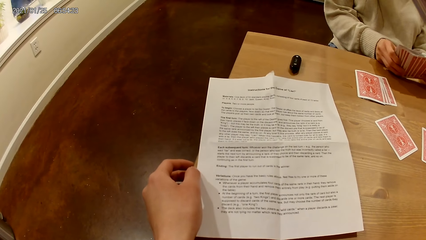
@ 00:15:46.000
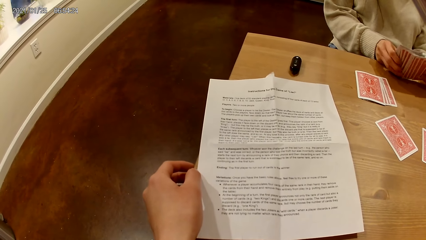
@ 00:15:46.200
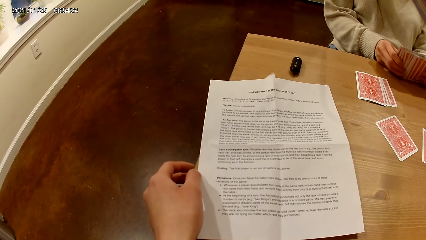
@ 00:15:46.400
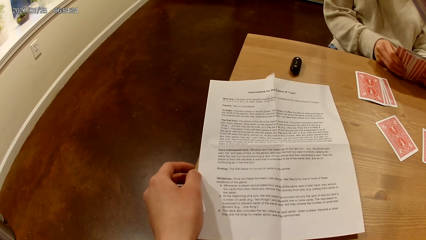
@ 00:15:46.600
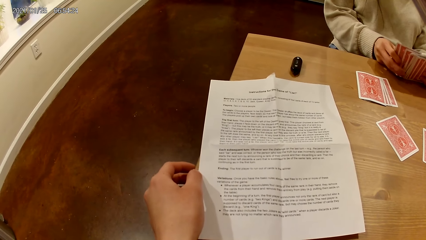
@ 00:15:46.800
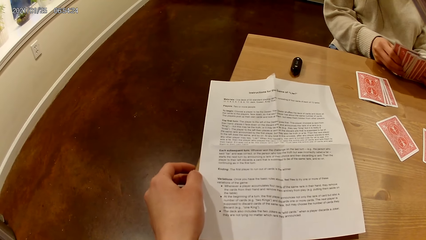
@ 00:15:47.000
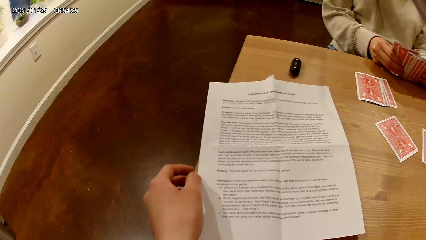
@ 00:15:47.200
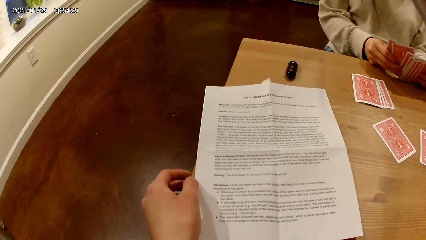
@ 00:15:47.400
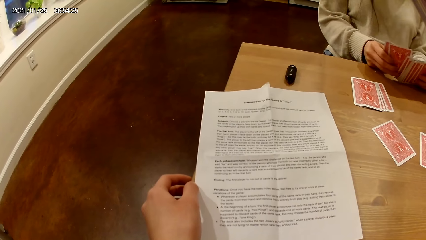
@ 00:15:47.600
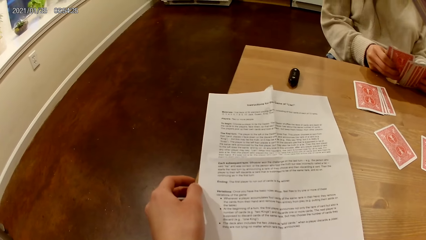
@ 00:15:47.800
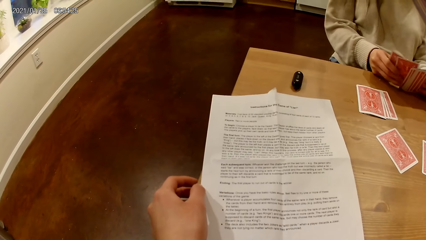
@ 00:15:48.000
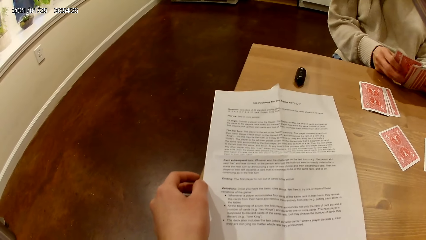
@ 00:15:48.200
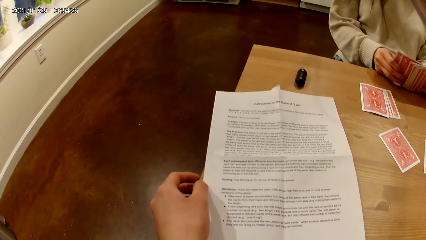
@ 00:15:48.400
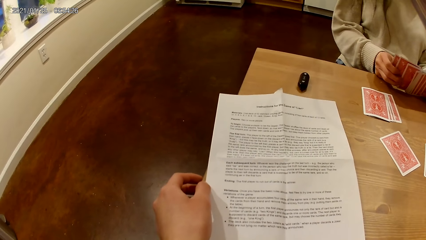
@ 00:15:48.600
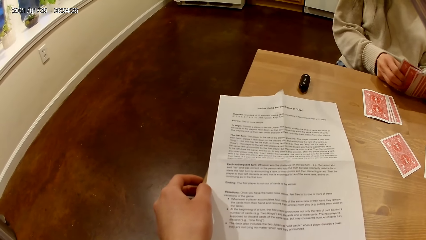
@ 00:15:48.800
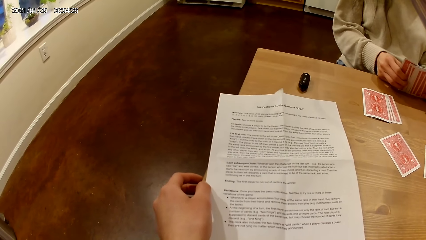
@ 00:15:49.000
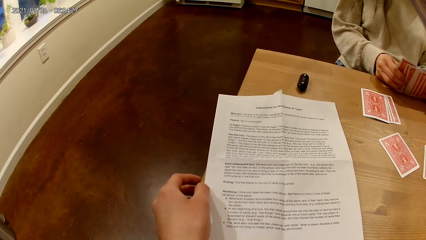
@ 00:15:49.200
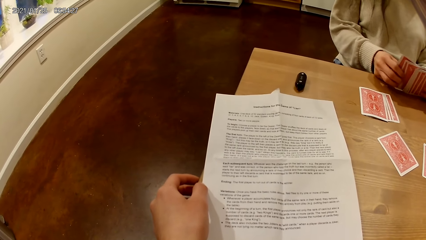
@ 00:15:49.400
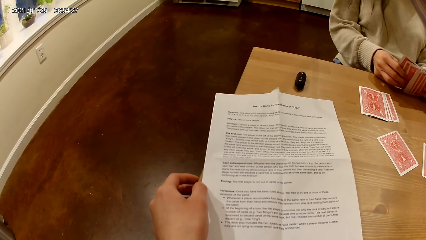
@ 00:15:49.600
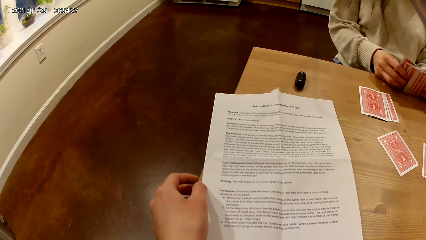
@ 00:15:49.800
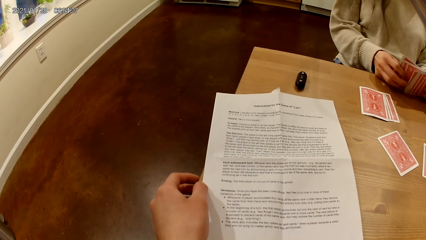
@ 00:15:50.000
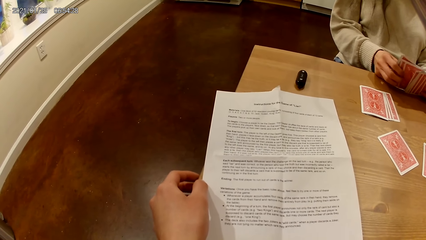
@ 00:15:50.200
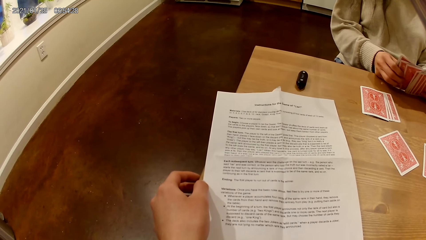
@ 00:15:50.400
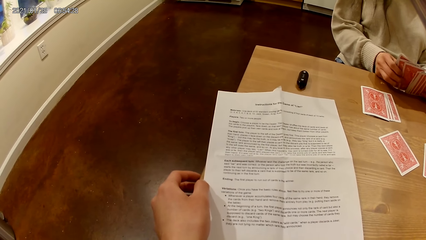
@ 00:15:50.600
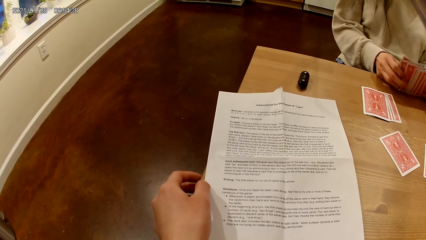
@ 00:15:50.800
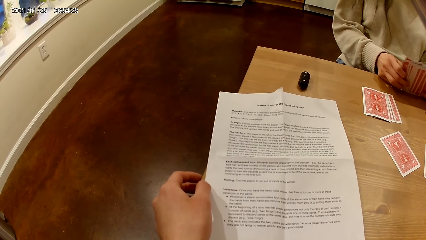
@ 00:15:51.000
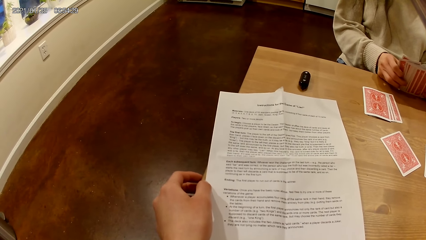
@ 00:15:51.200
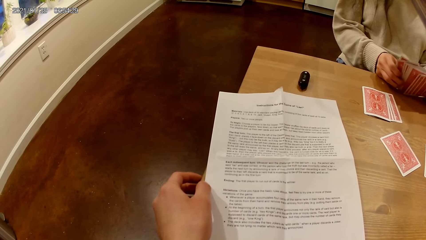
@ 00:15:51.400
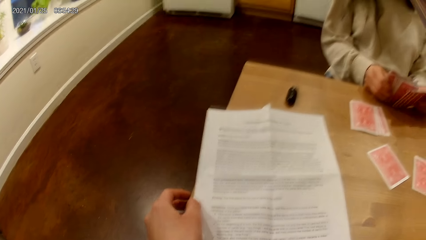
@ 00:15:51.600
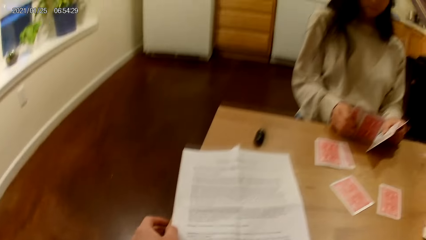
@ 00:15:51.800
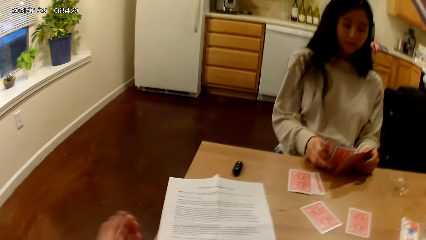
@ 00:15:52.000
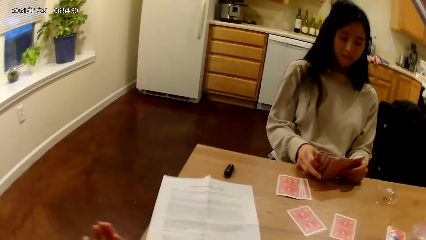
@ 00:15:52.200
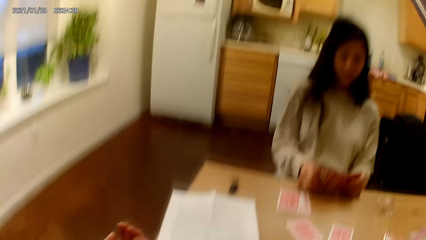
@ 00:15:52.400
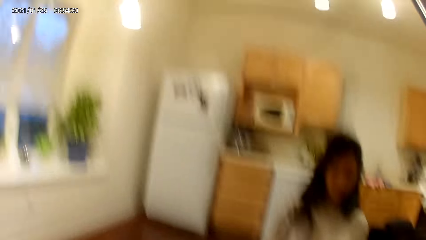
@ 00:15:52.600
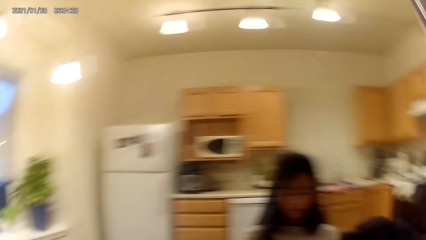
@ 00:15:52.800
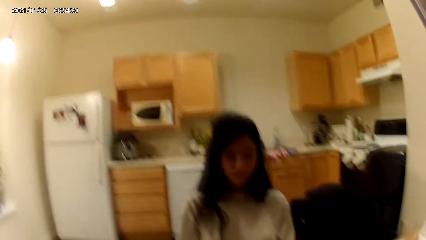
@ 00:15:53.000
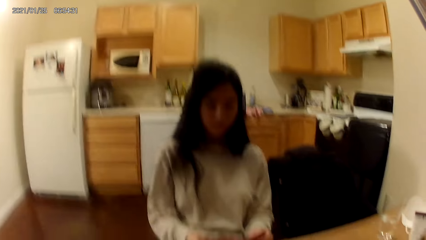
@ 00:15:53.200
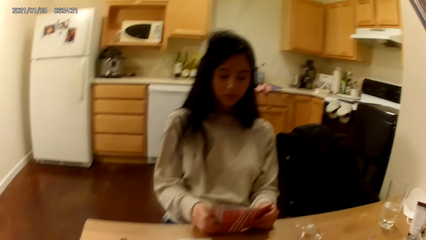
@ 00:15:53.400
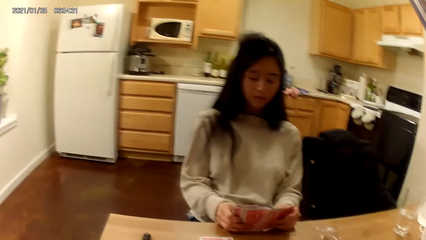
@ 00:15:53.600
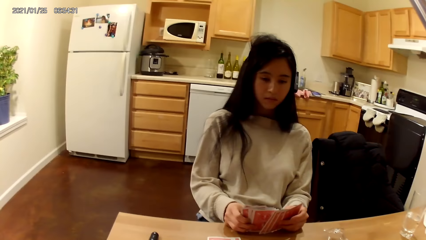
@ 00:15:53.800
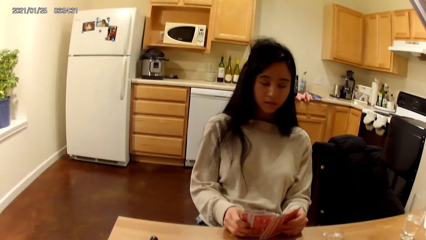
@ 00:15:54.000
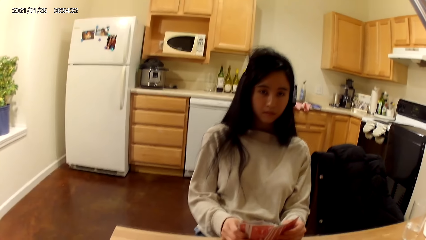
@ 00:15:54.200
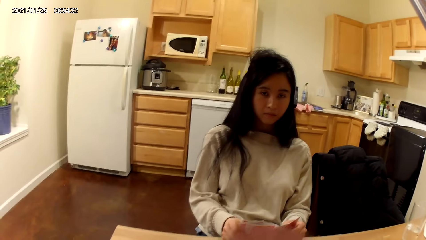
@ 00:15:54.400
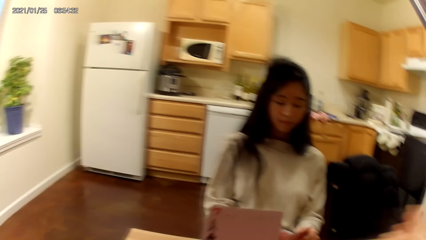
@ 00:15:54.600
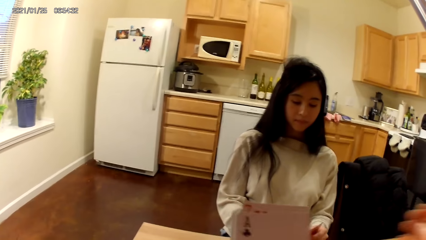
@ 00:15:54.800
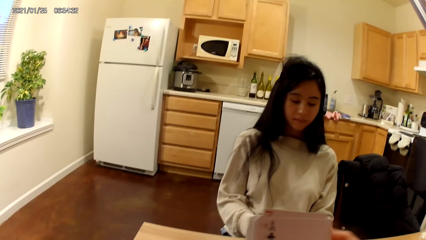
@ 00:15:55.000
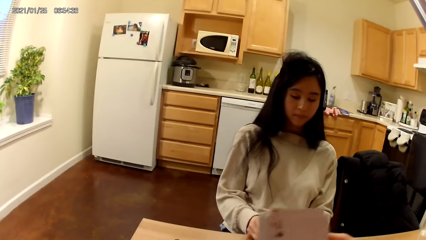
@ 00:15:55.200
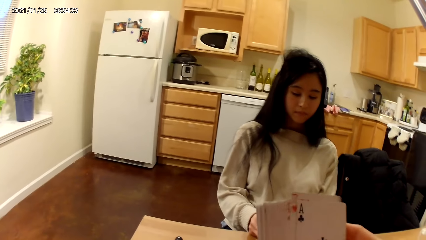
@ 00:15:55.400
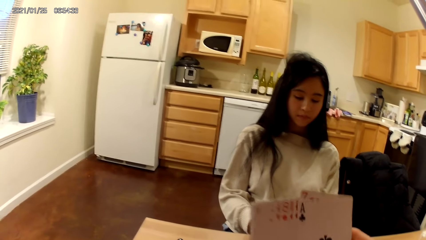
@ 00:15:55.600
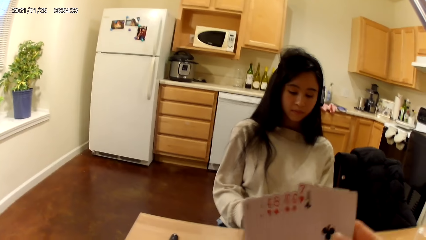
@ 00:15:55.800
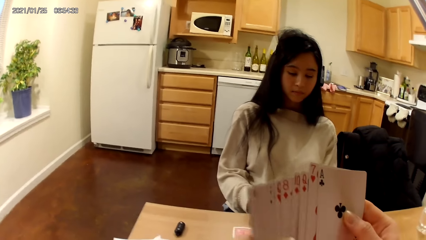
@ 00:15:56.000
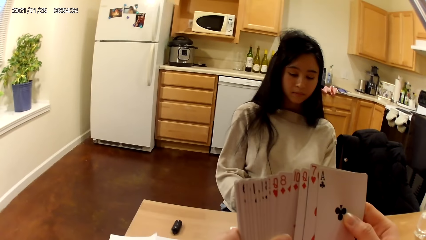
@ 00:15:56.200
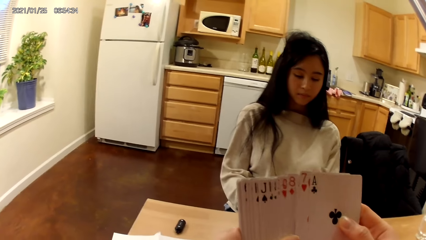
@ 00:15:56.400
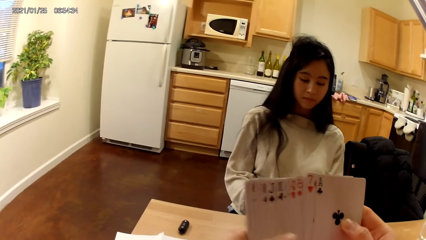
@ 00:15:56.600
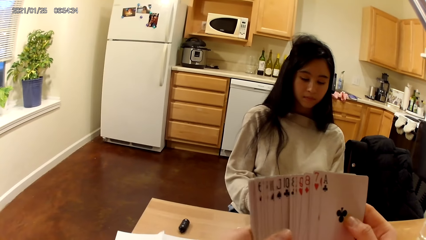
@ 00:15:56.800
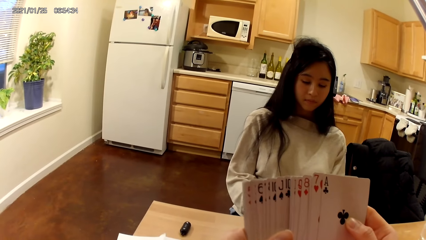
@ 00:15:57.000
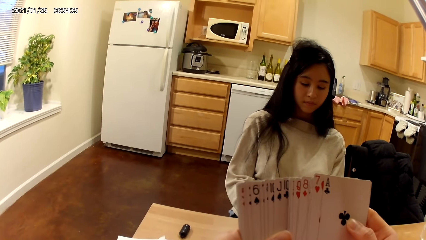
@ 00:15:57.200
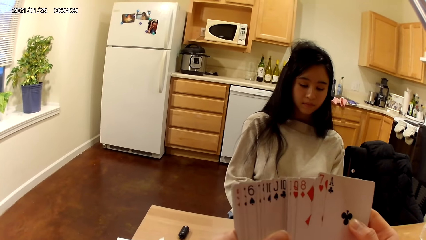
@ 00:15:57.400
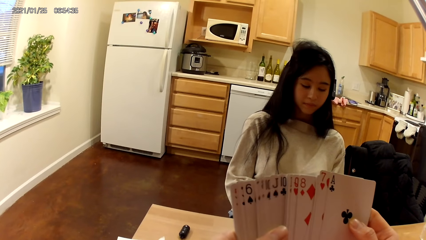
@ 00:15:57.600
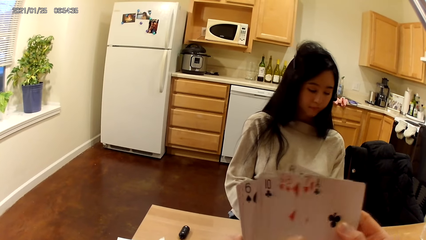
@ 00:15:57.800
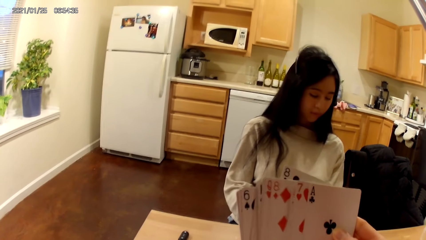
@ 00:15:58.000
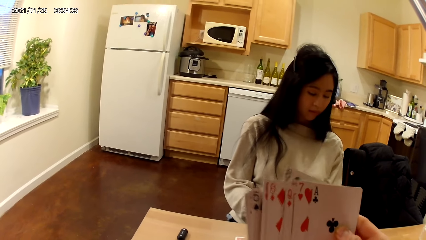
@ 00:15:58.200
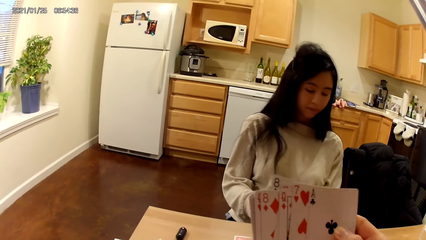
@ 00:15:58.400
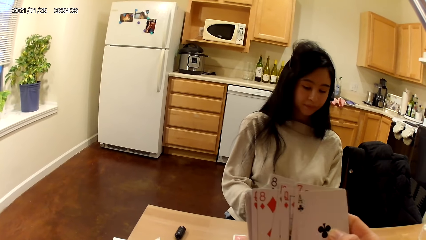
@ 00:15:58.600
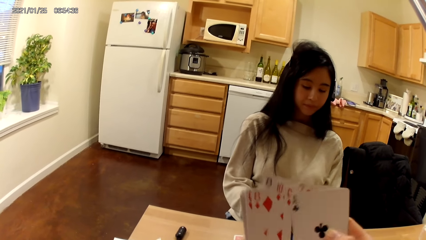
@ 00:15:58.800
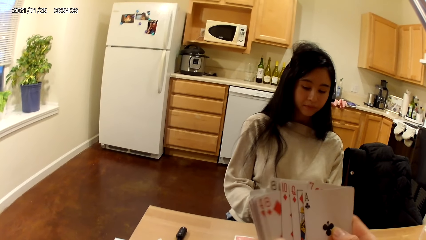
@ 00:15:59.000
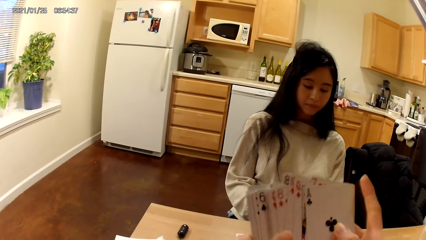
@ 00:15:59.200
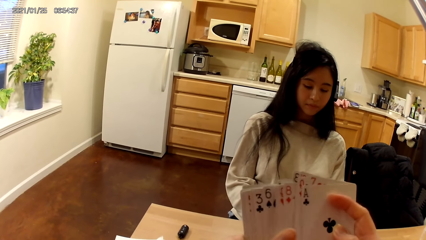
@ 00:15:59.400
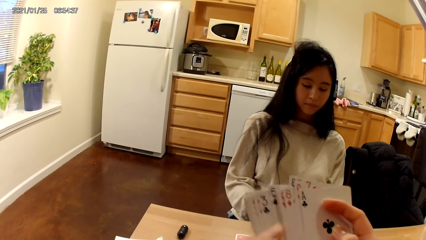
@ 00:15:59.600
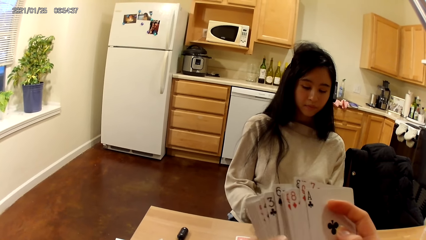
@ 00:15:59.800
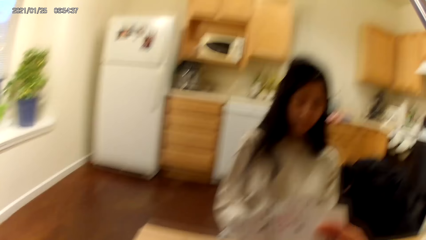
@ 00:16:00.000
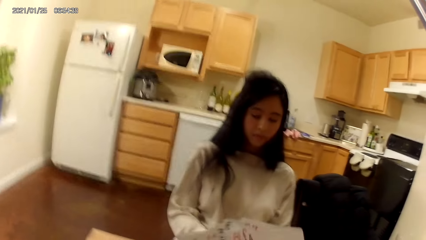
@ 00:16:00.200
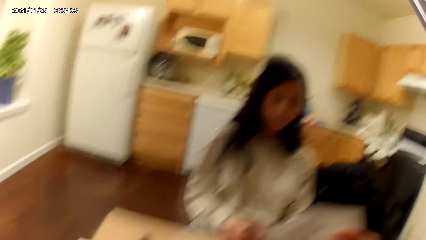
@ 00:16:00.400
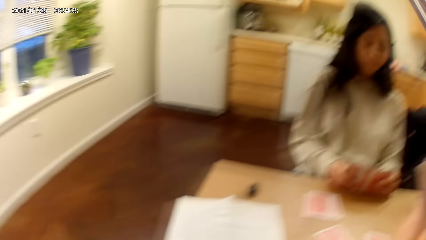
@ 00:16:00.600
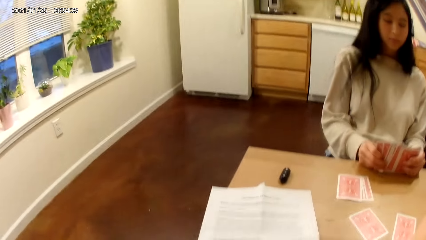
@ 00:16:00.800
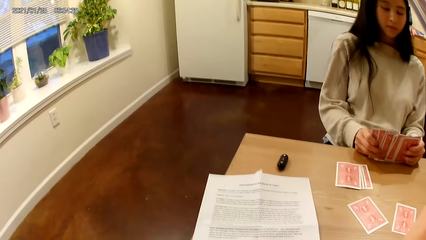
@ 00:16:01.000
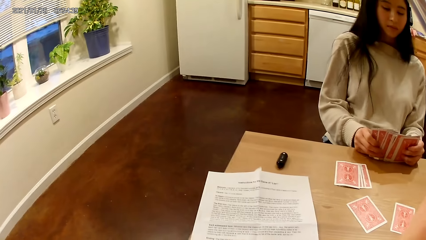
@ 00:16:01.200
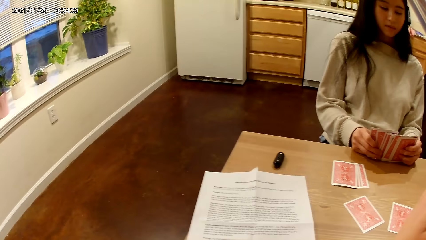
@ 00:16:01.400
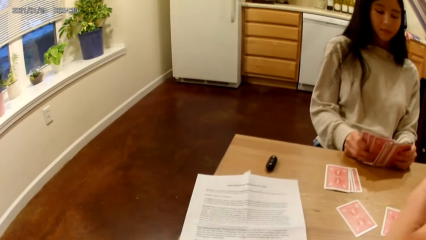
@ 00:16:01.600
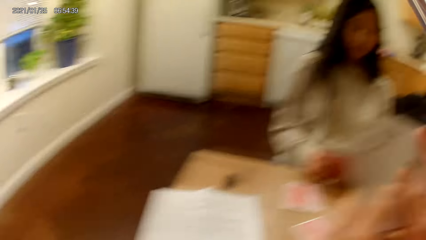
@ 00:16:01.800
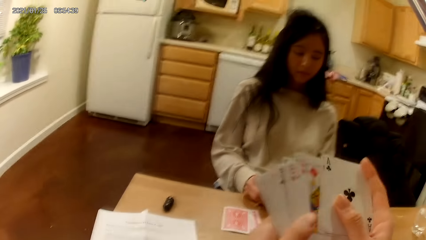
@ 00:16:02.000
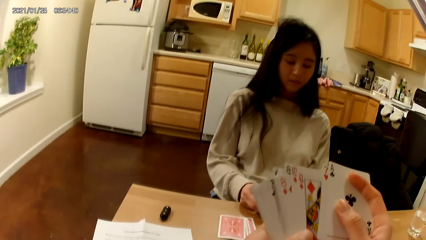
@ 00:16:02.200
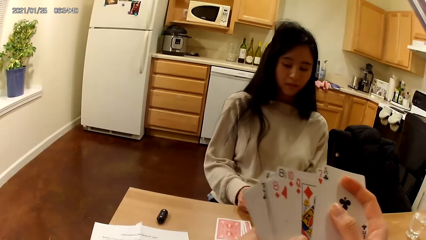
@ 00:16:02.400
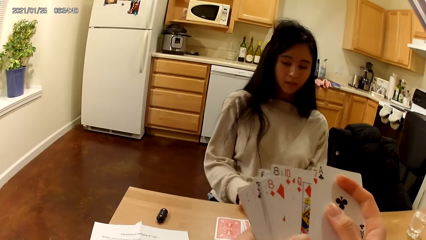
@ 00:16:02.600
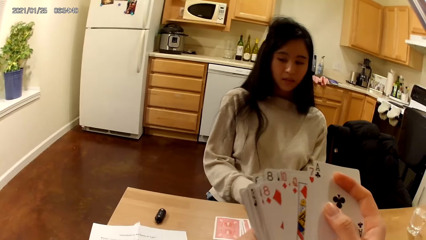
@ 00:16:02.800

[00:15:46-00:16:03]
The camera wearer reads a piece of paper on a table. She holds playing cards with her hands. She shuffles the cards in her hands. She moves the playing cards with her hands.
